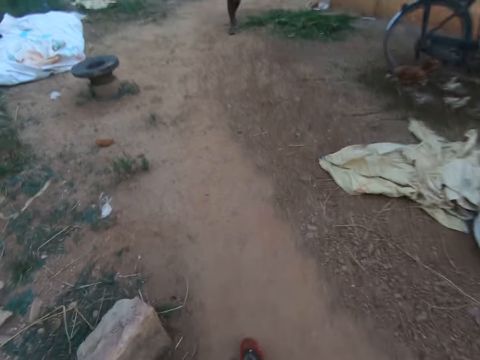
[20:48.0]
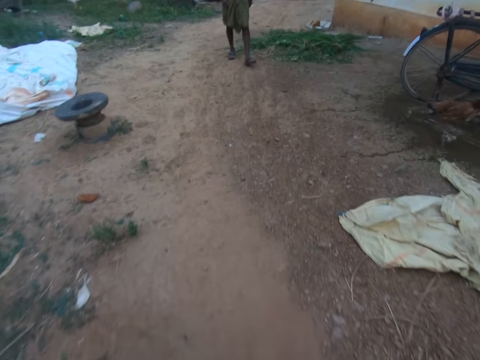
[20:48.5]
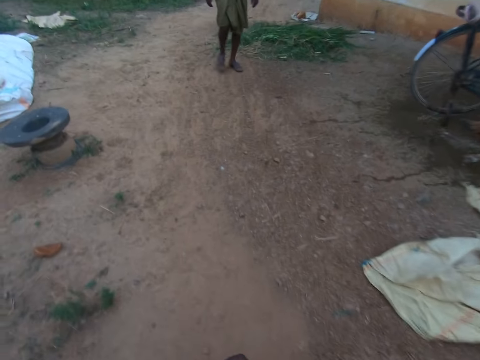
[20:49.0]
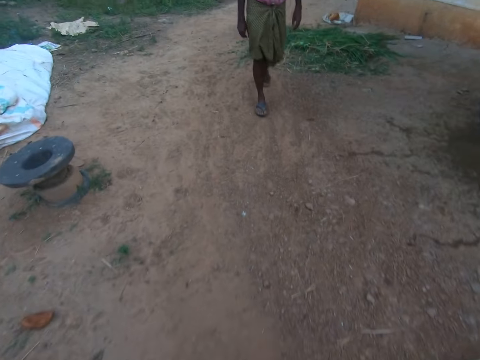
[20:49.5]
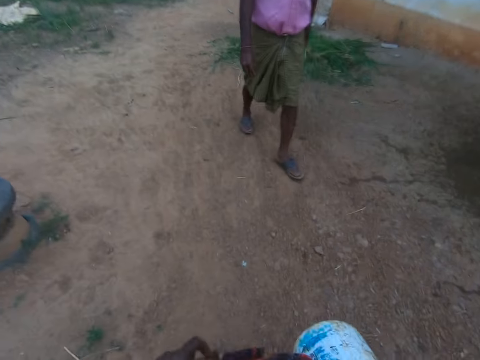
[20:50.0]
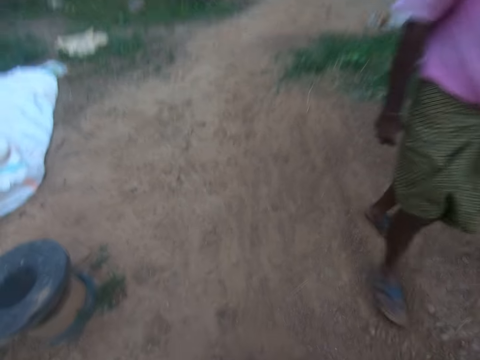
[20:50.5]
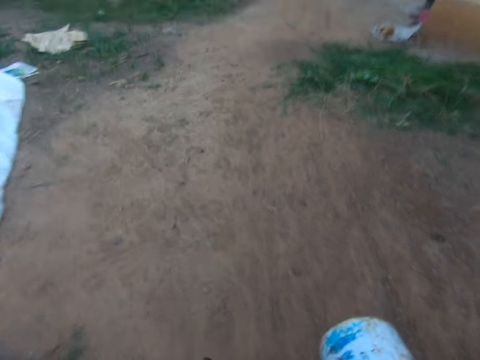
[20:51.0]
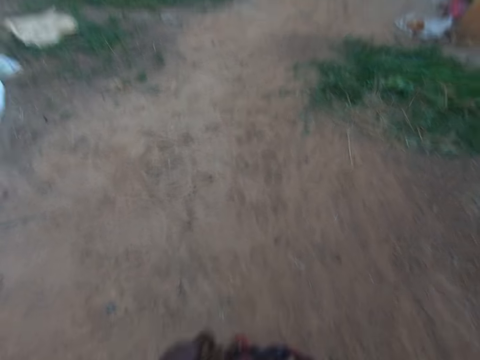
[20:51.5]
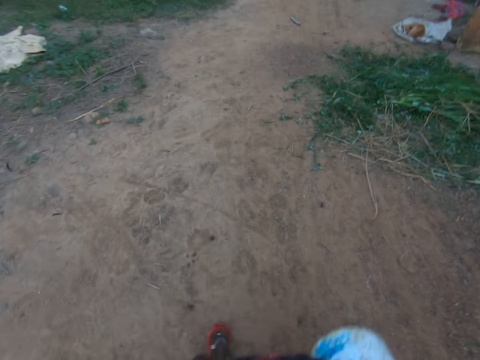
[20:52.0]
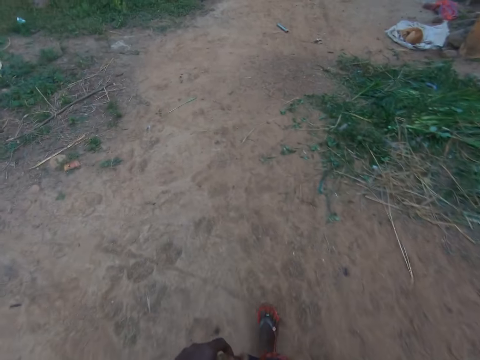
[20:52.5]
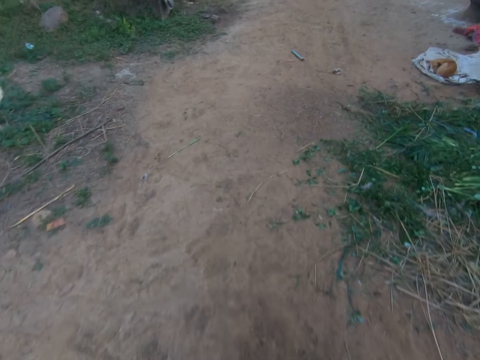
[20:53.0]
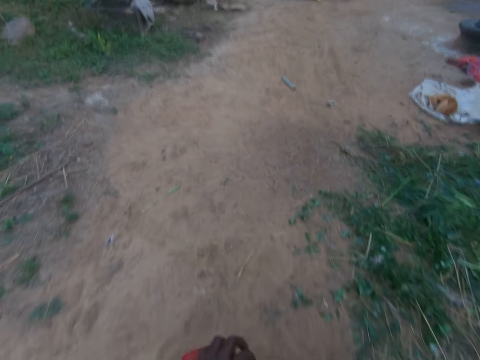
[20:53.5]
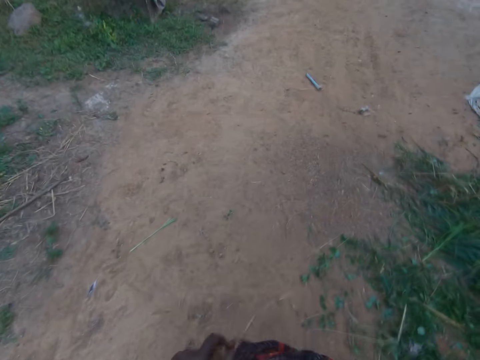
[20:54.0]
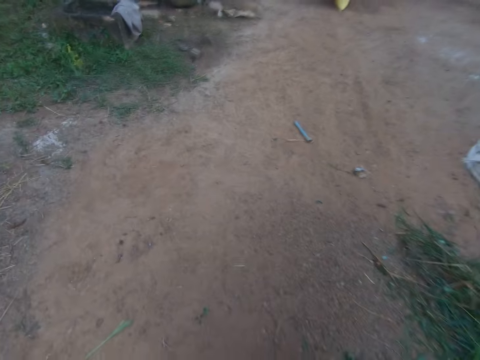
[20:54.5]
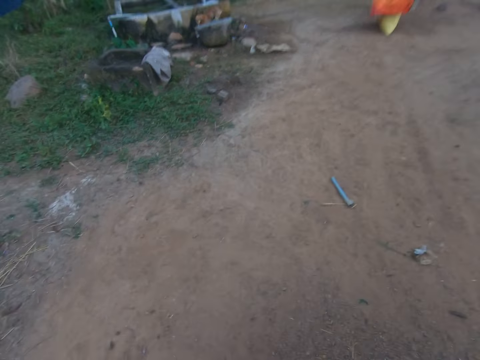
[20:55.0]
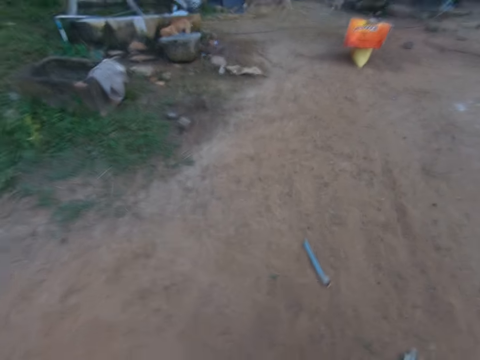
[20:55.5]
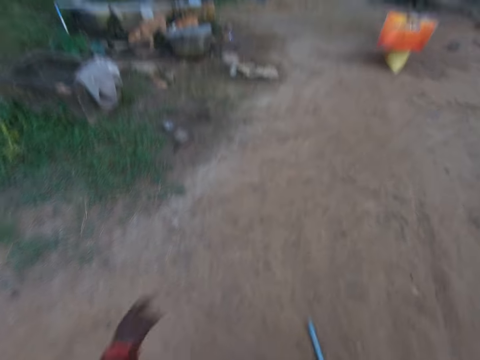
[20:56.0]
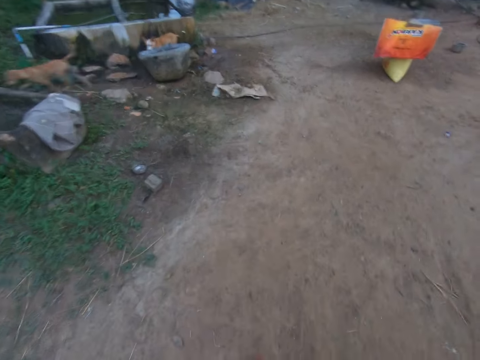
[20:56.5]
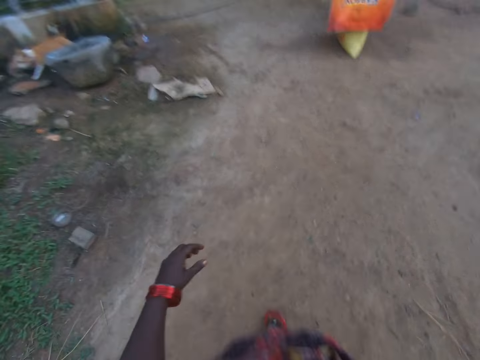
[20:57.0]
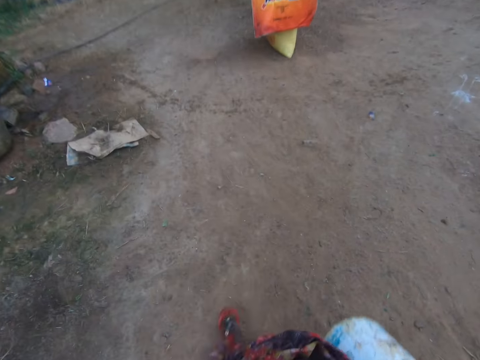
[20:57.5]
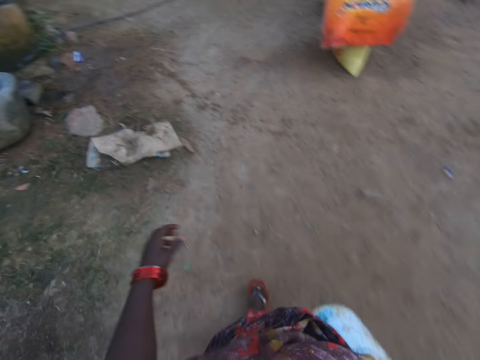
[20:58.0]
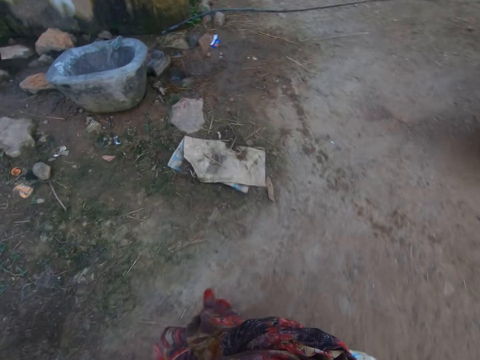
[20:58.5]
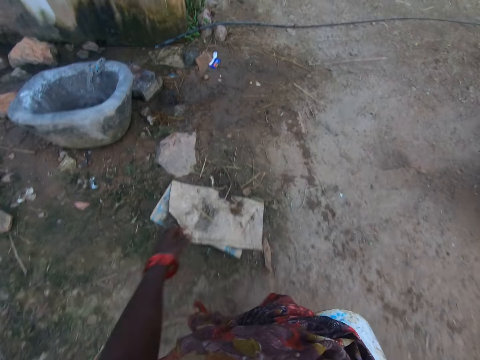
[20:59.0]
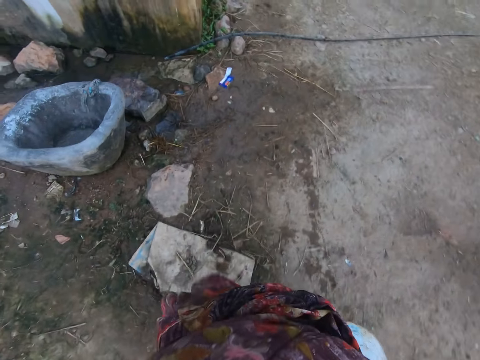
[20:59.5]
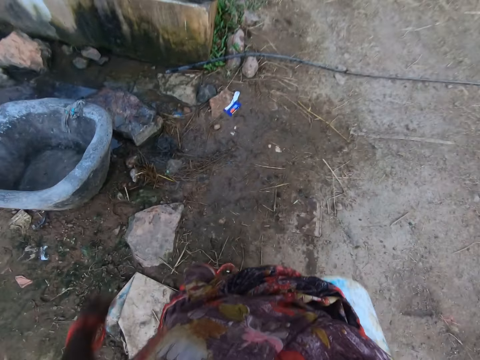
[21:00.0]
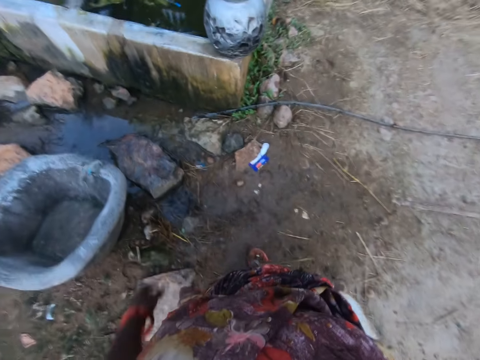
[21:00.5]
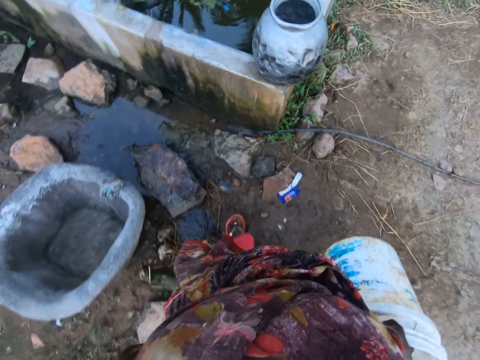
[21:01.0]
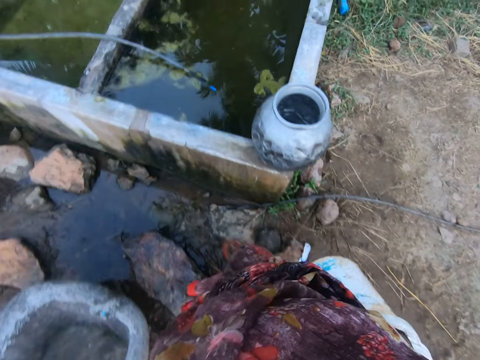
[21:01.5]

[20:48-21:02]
The camera wearer walks against a woman. They walk in the compound.

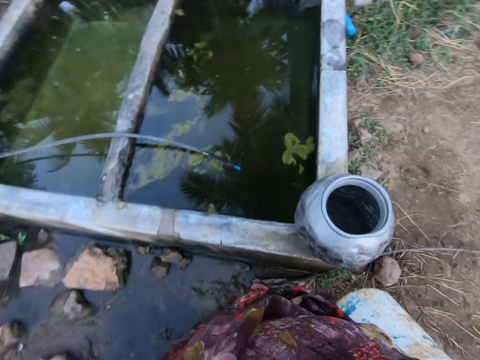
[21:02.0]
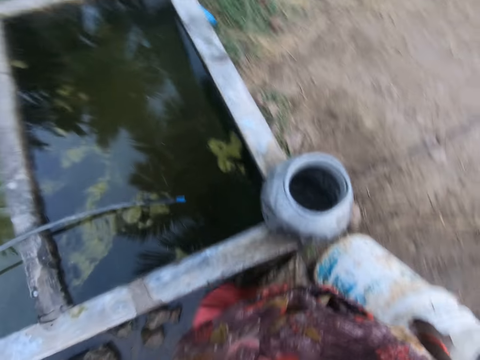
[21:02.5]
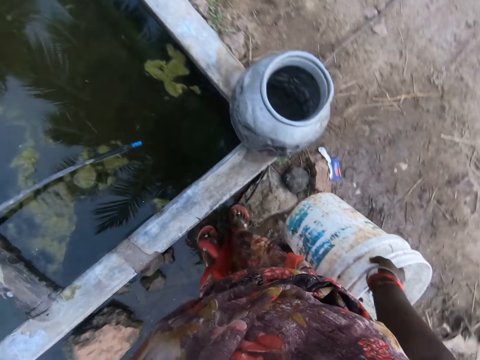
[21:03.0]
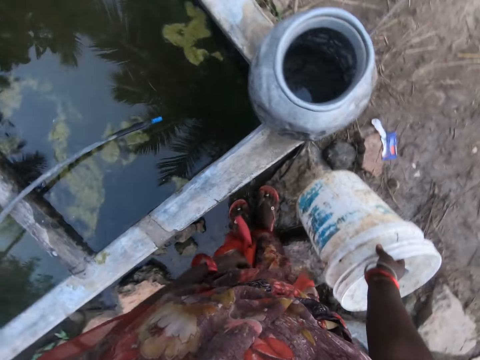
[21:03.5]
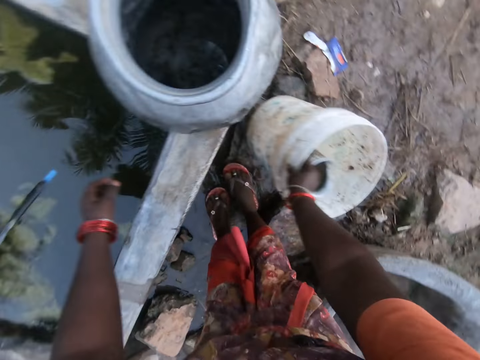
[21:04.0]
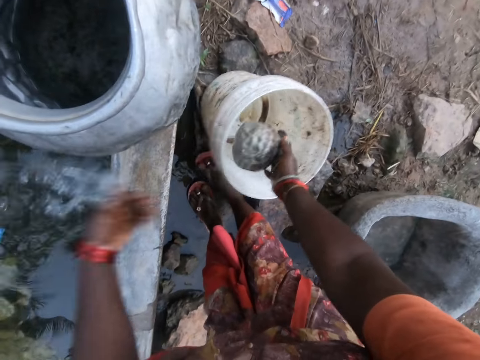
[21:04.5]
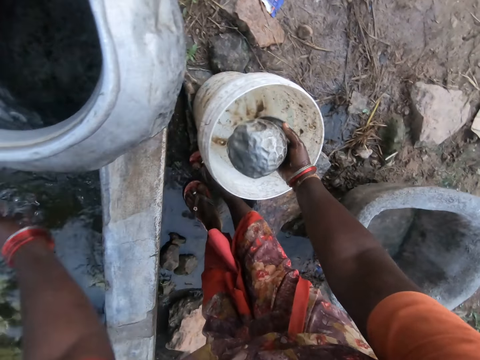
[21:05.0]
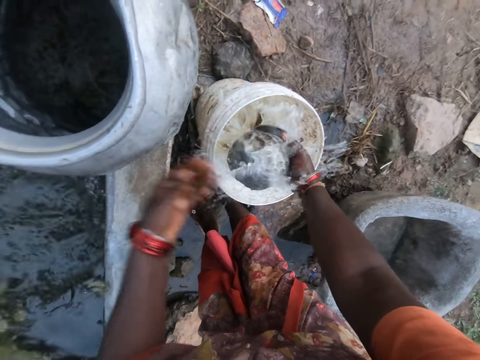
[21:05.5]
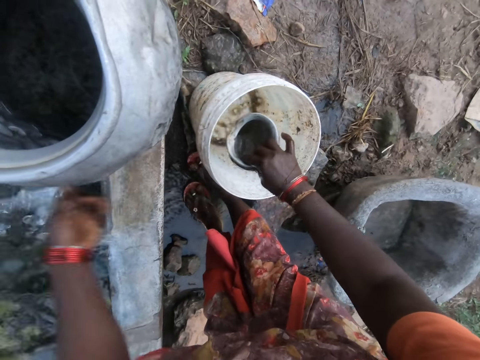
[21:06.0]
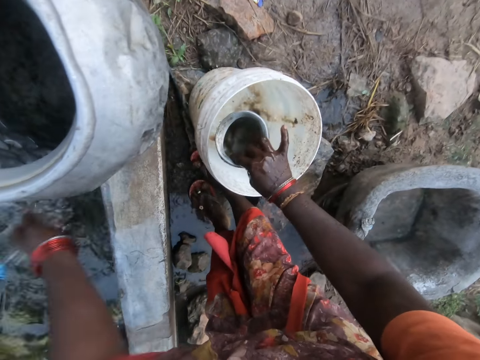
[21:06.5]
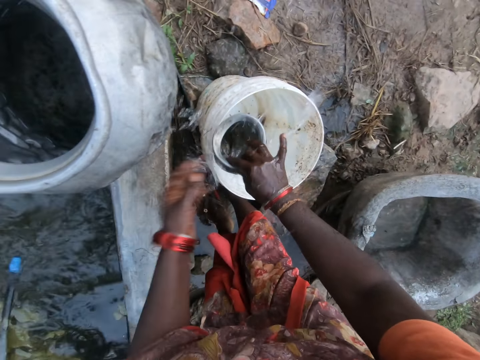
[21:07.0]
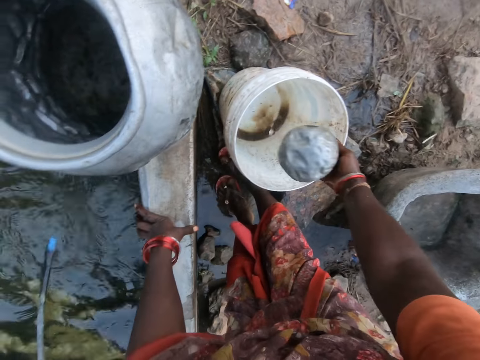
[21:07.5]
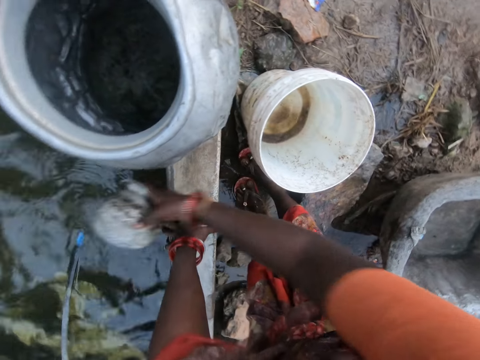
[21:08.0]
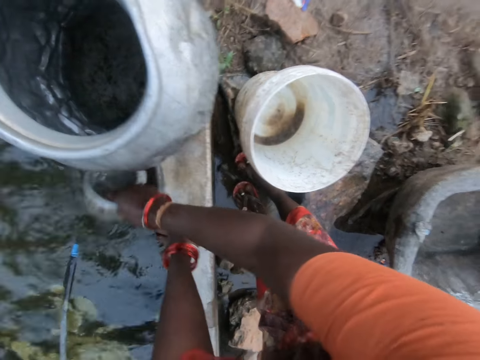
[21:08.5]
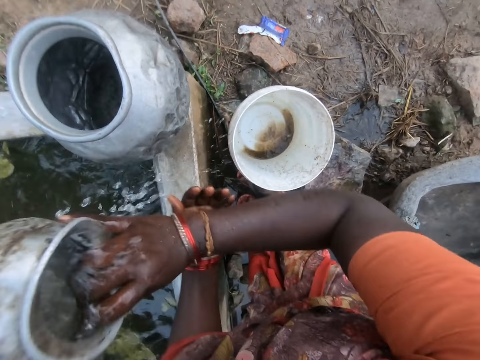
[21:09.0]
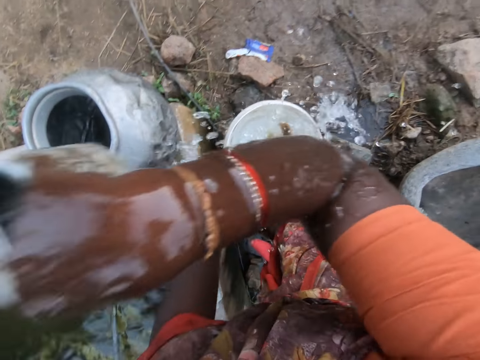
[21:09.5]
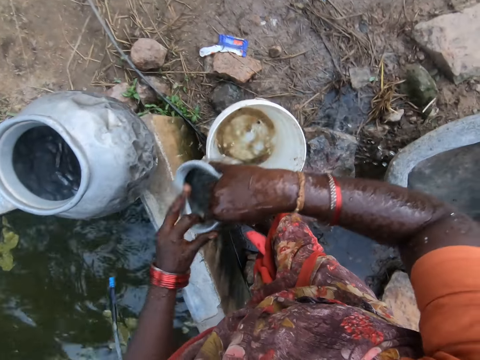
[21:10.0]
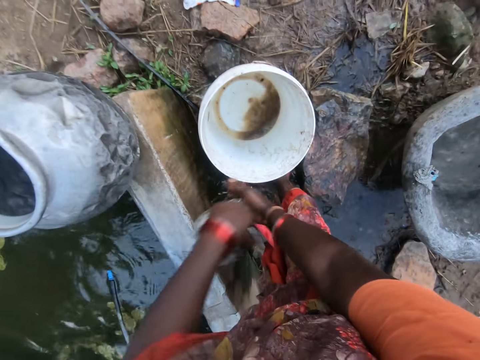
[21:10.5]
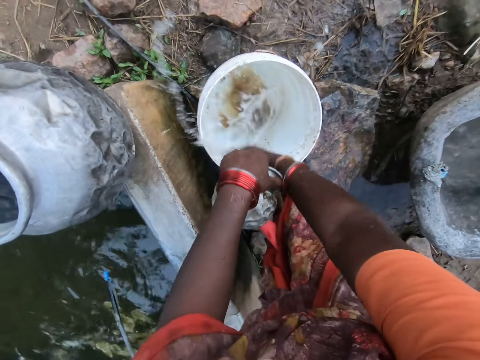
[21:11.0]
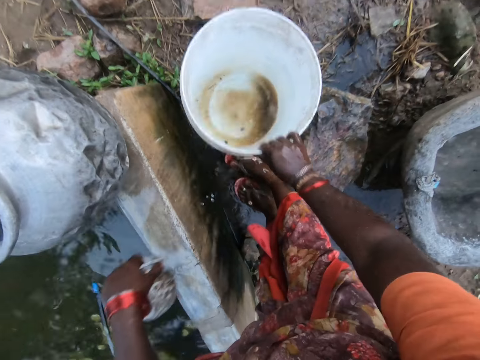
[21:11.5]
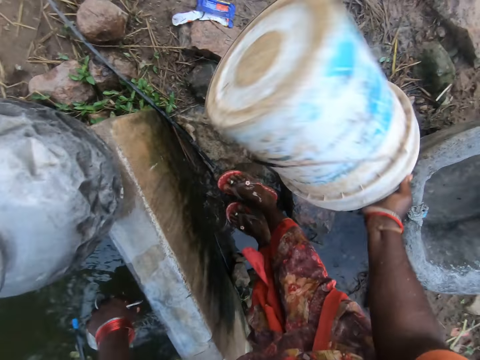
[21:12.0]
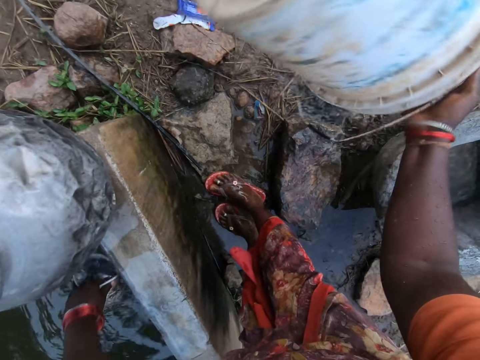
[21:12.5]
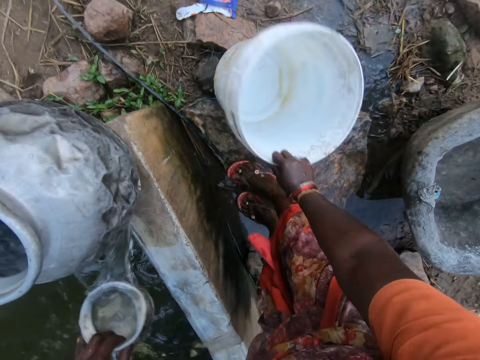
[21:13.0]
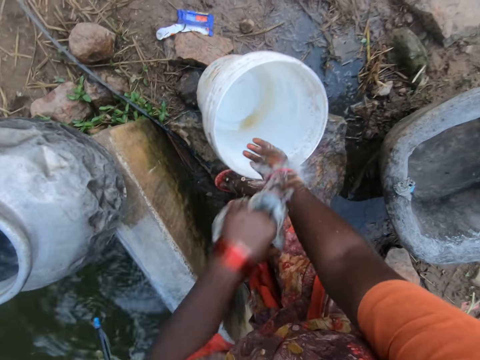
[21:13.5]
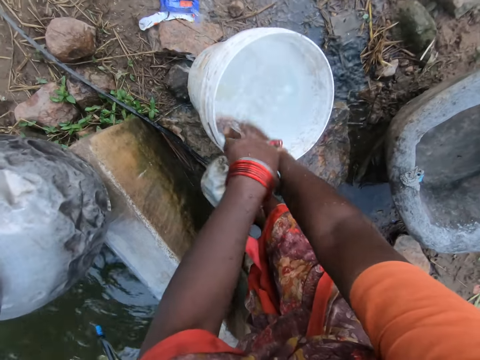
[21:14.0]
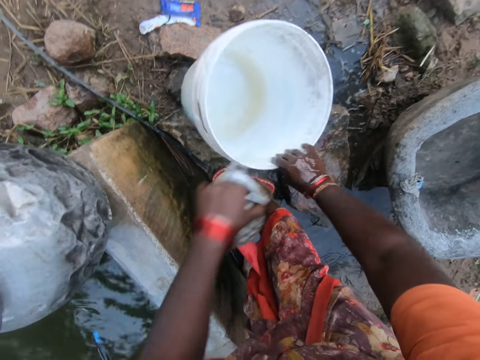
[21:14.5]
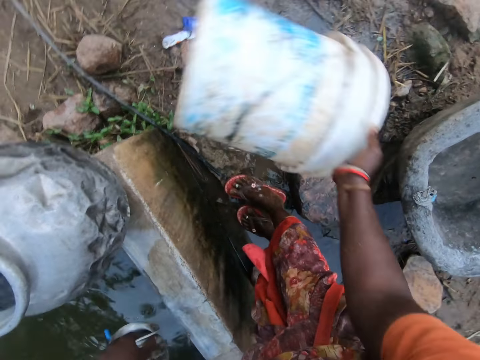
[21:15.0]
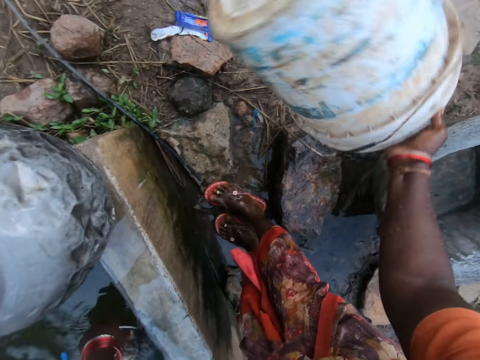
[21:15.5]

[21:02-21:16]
The camera wearer drops the bucket on the floor. She scoops water from the pond to the bowl with her left hand. She rinses the container. She pours water from the container. She packs water from the pond with the bowl. She pours some water in the bowl on her hands. She washes hands. She pours the water in the bowl into the bucket. She pours the water in the bucket on the floor. She packs water from the pond with the bowl. She drops the bucket on the floor. She pours the water in the bowl into the bucket. She pours the water in the bucket on the floor.
